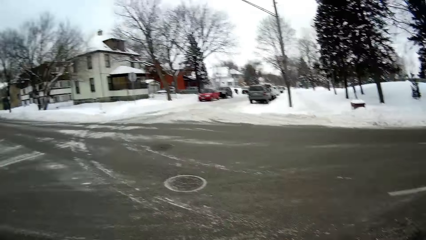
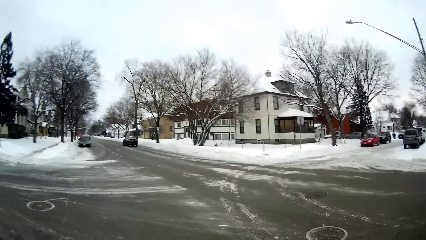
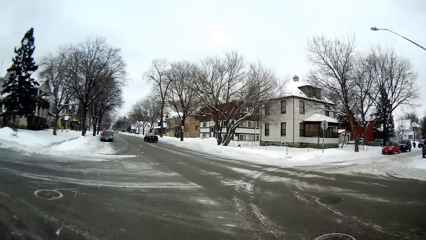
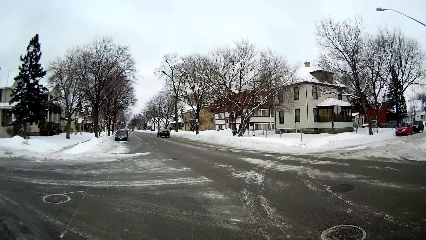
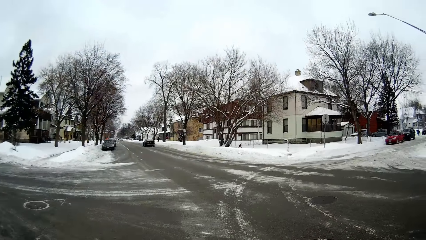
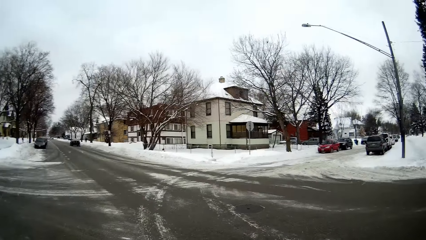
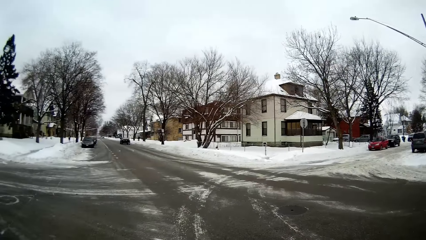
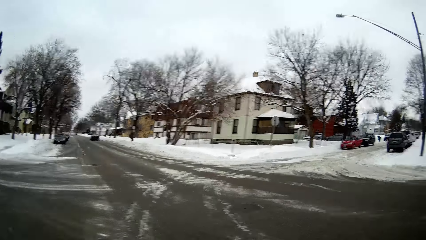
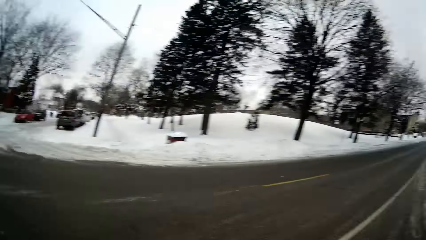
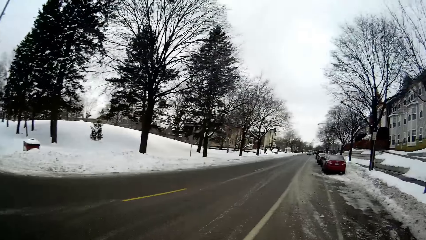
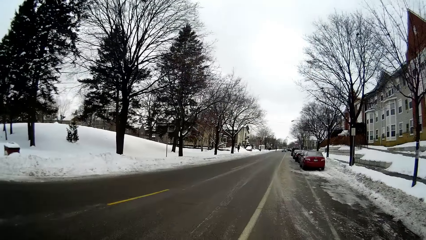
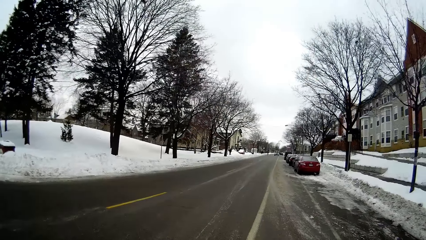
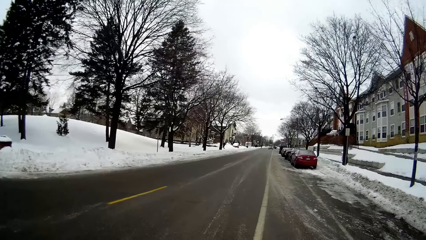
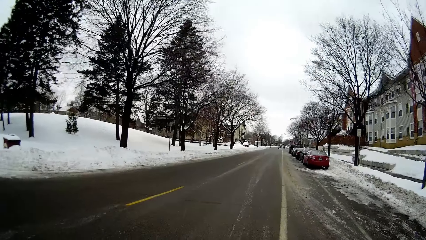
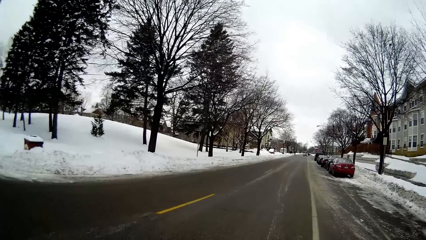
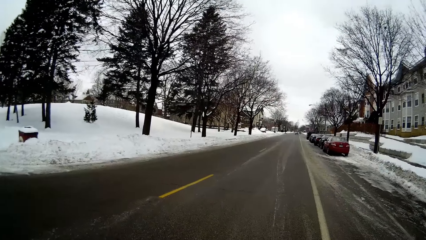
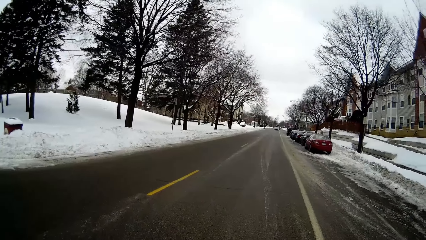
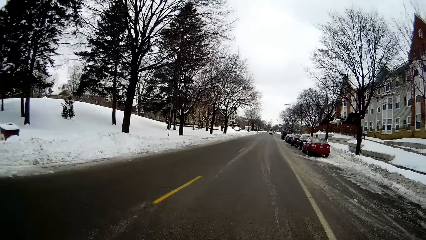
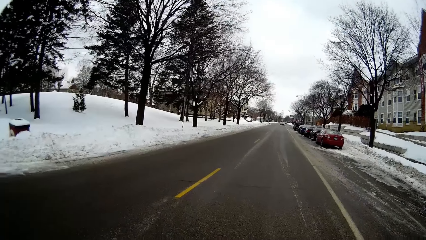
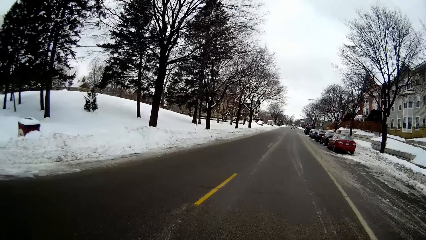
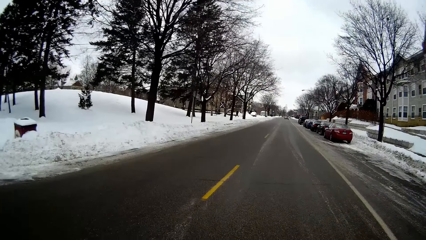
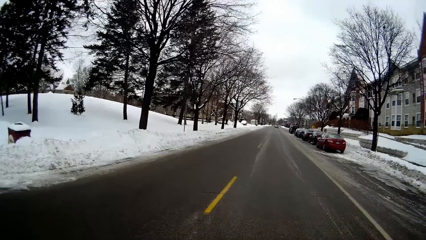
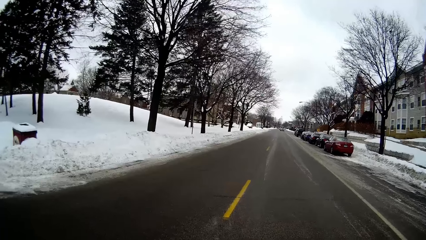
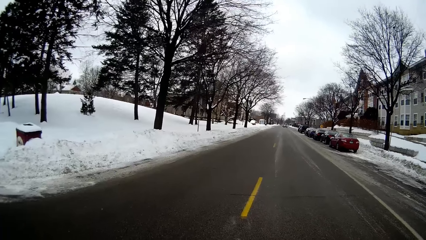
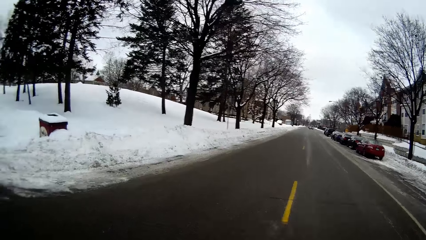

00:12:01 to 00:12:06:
The camera wearer walks with the dog.

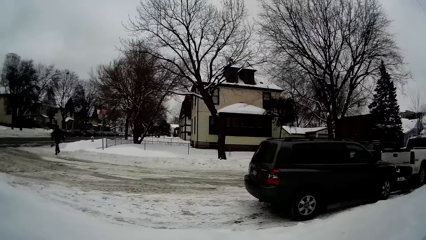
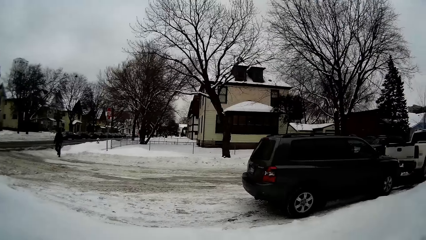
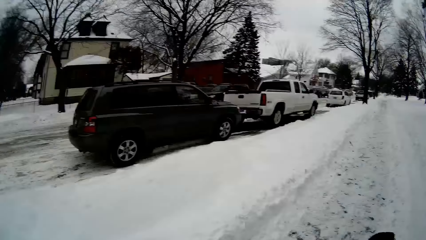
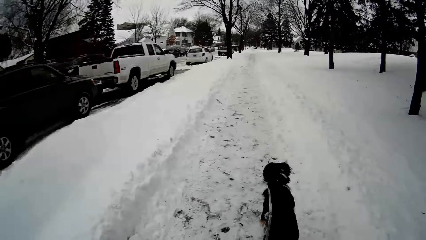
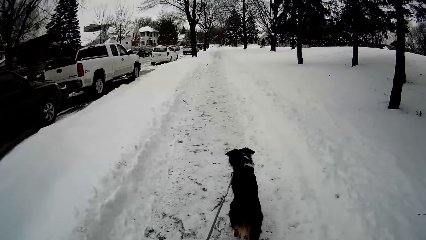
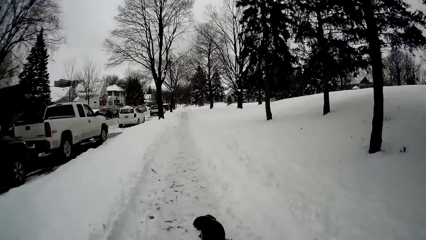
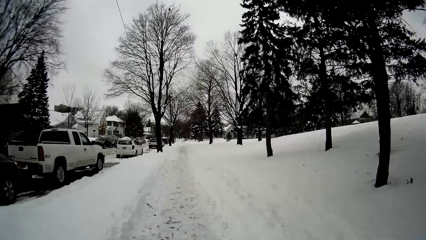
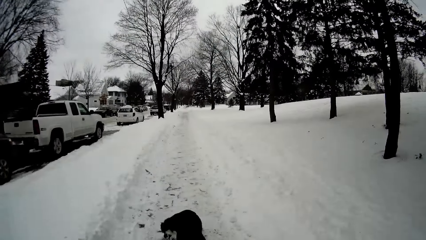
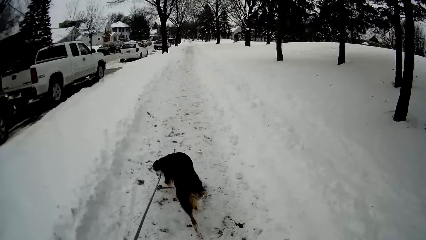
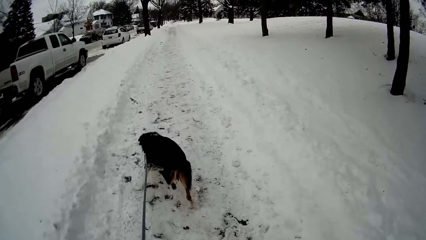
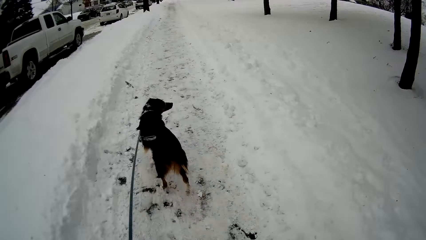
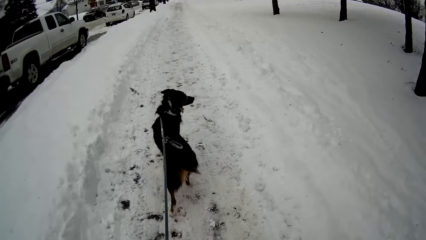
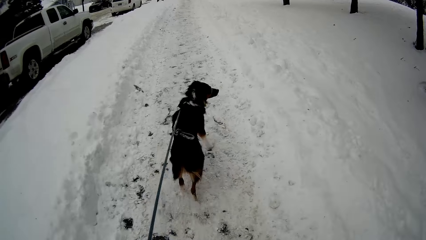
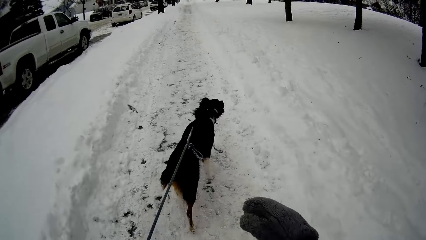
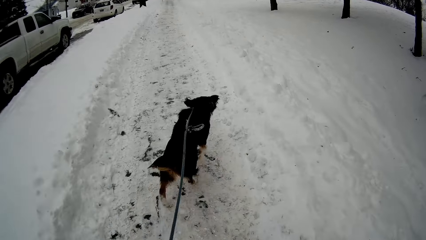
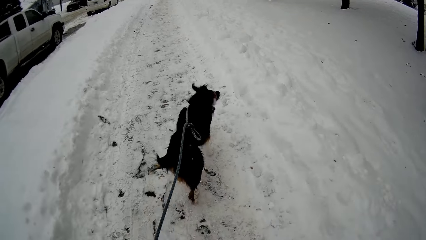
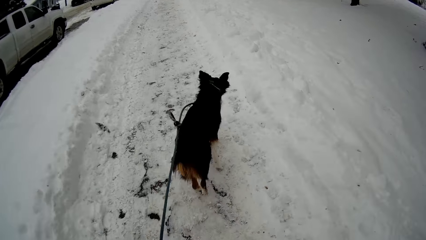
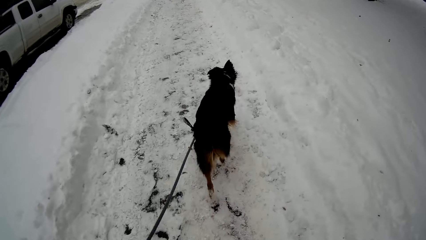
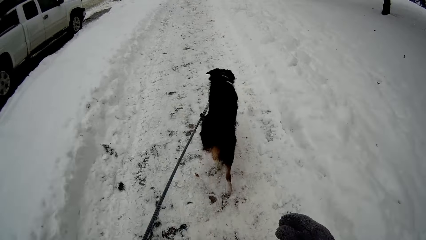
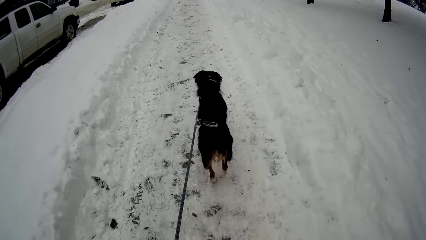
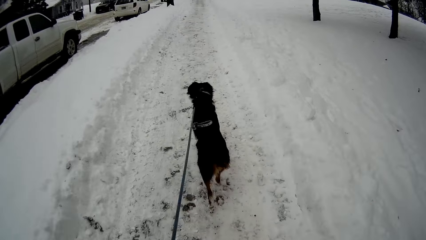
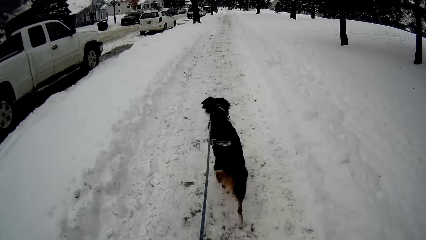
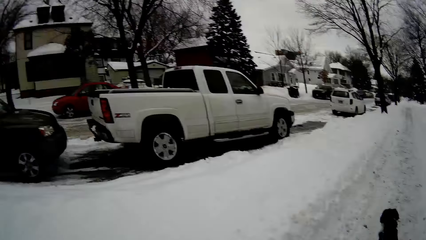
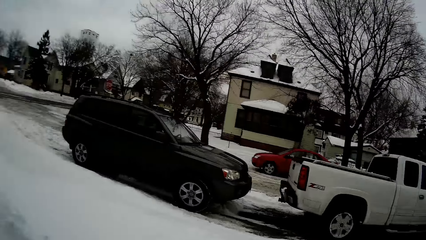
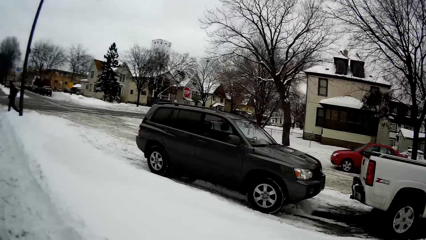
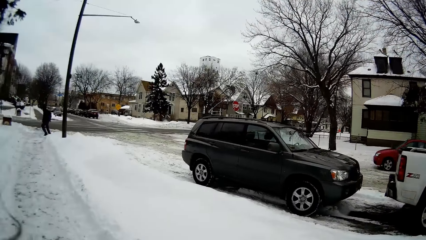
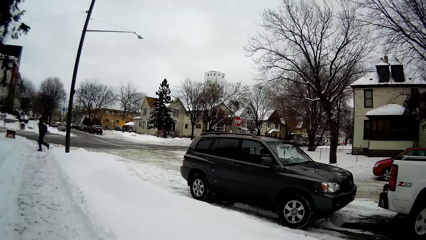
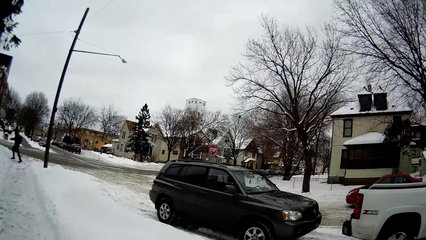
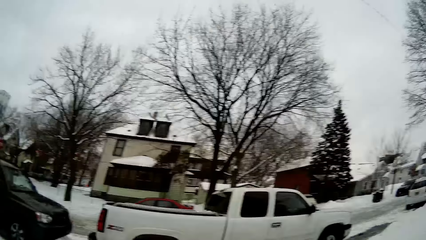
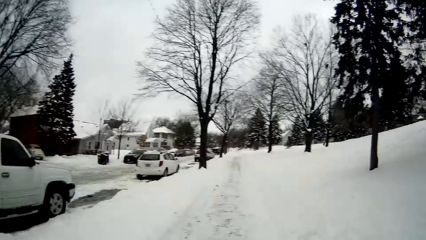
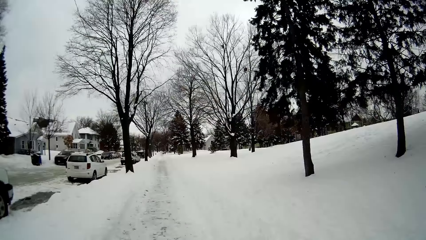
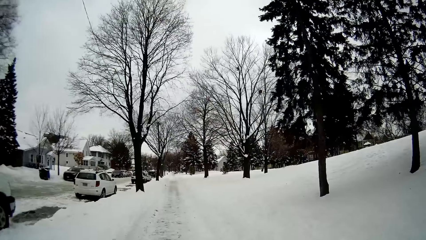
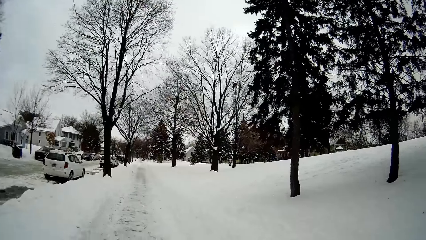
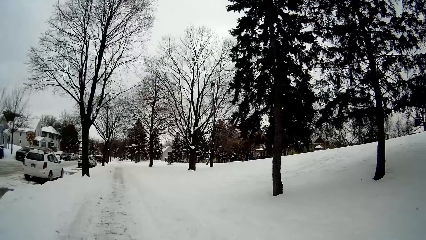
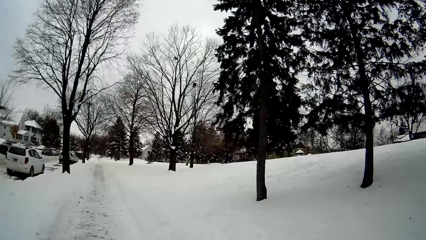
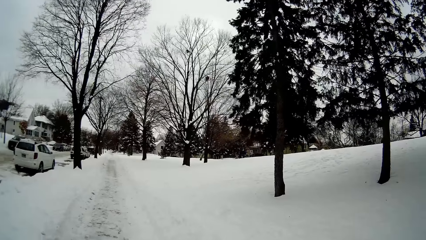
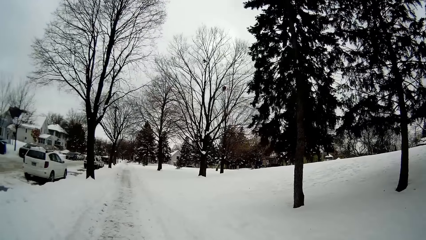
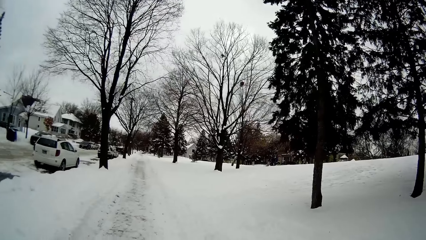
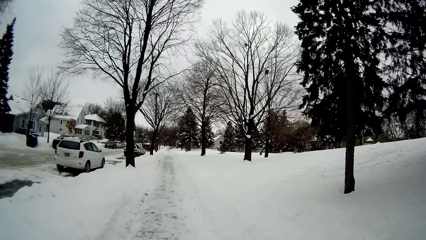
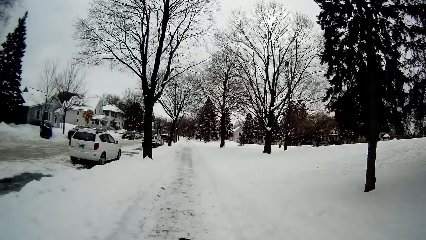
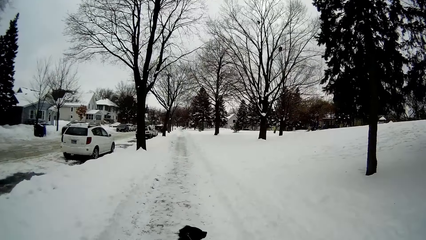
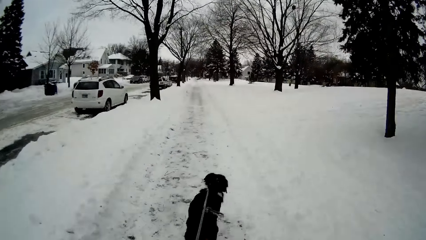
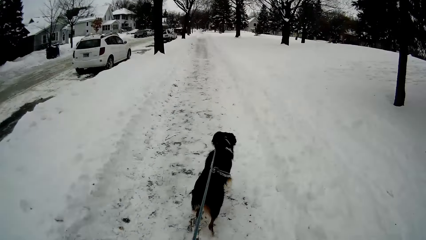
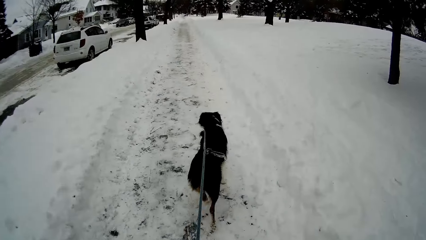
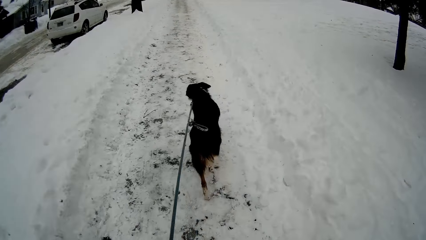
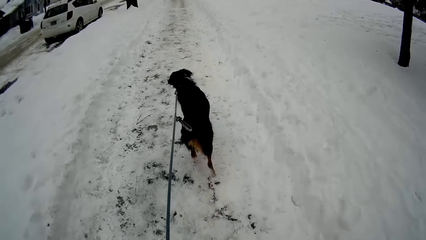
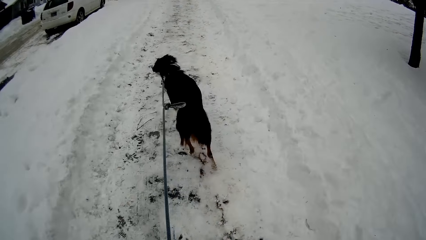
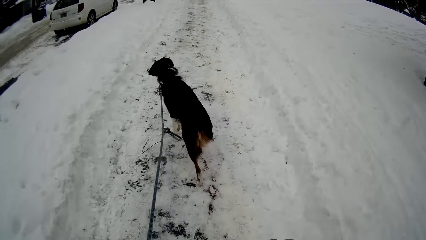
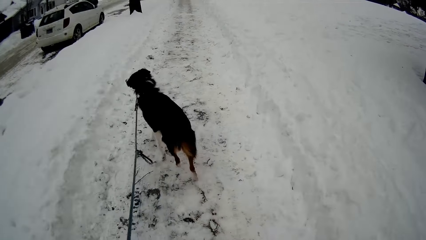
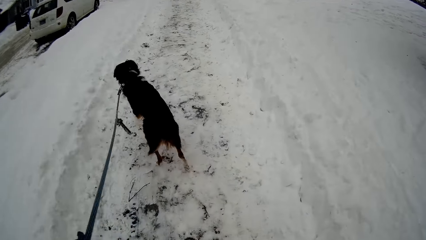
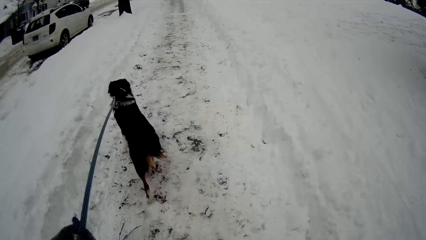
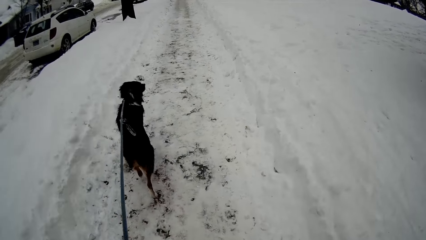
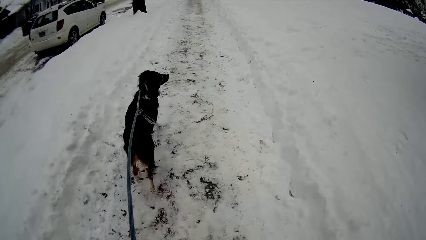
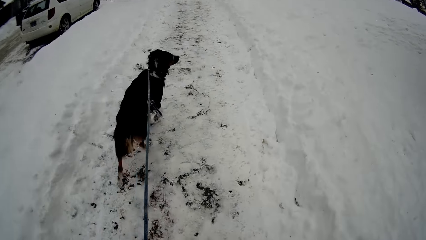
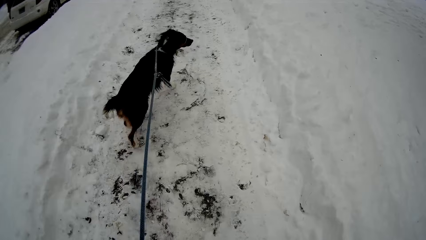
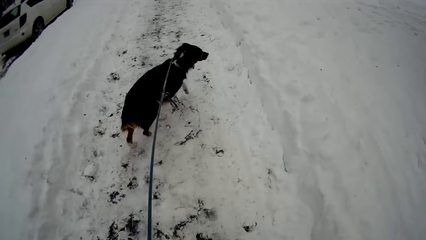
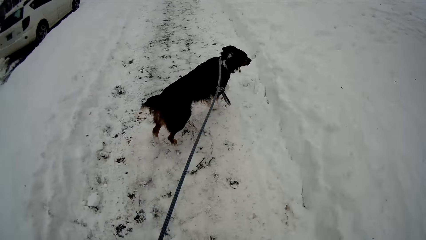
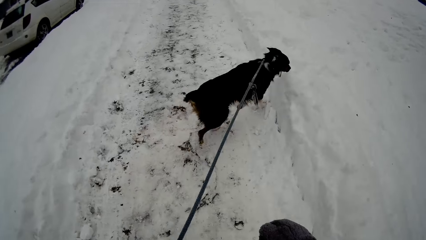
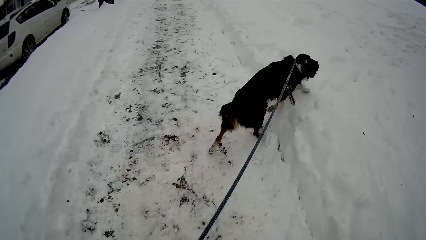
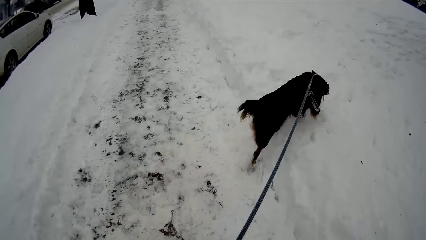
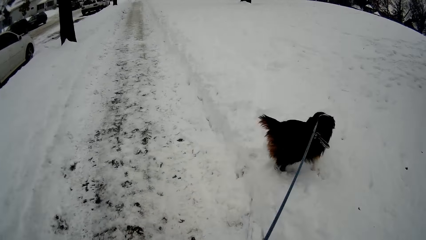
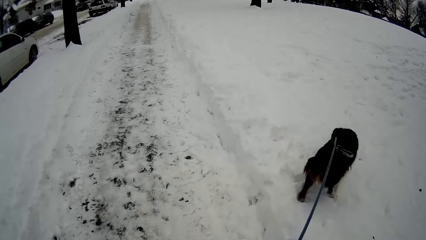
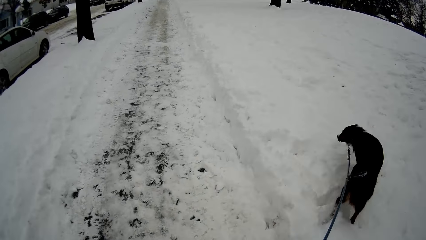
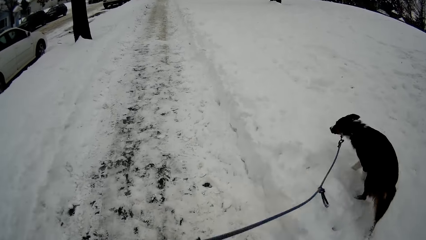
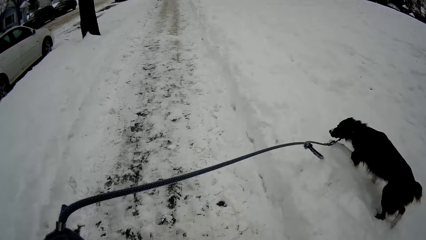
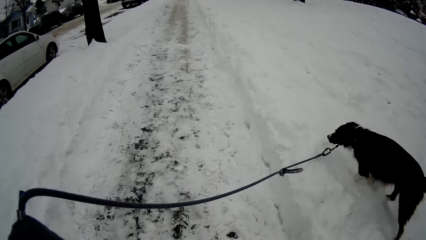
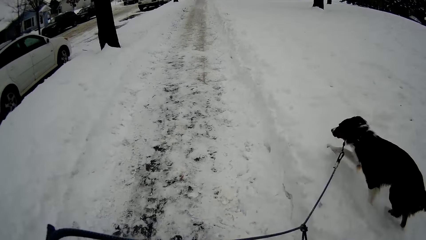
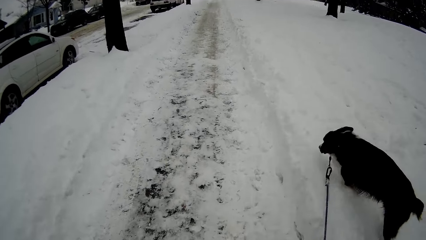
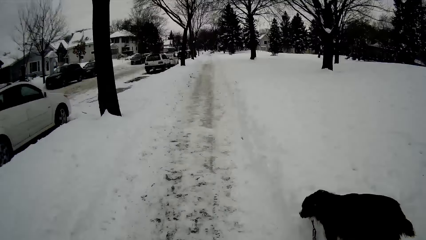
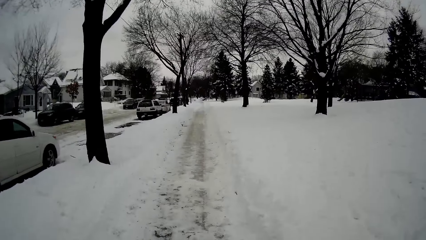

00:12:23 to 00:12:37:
The camera wearer walks with the dog. They look around. They walk with the dog.
